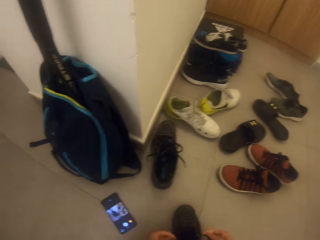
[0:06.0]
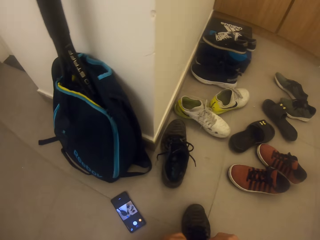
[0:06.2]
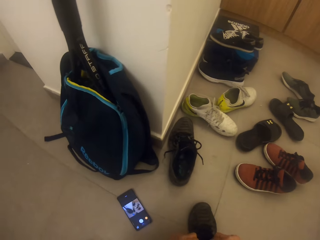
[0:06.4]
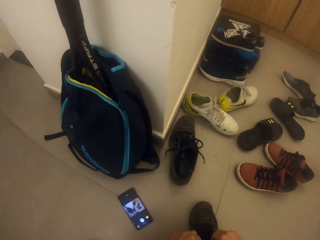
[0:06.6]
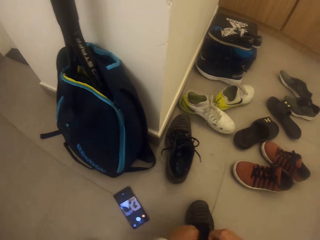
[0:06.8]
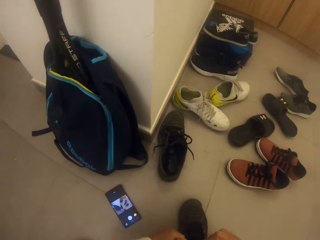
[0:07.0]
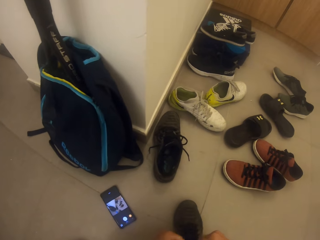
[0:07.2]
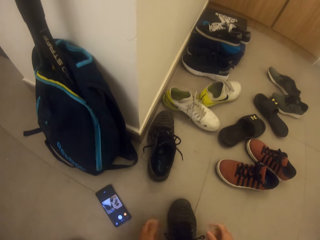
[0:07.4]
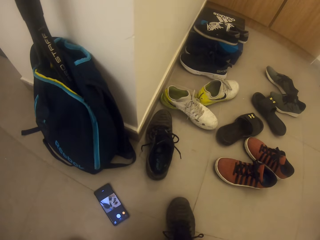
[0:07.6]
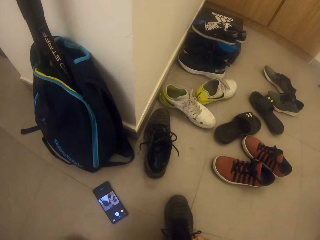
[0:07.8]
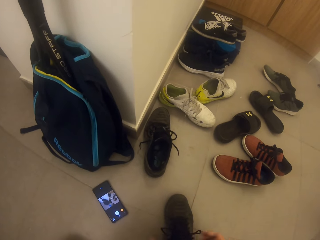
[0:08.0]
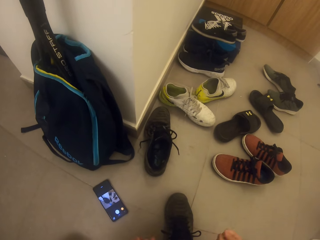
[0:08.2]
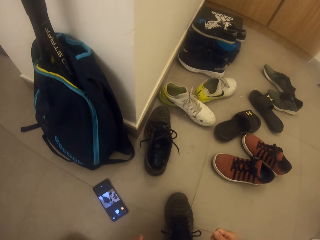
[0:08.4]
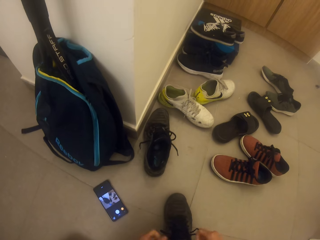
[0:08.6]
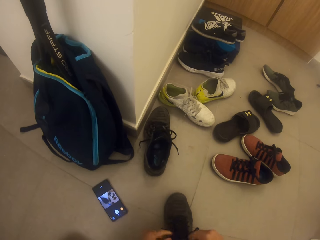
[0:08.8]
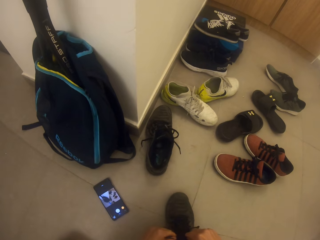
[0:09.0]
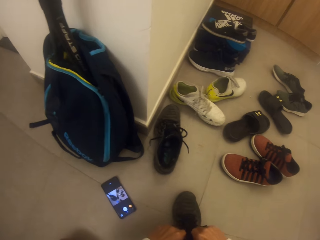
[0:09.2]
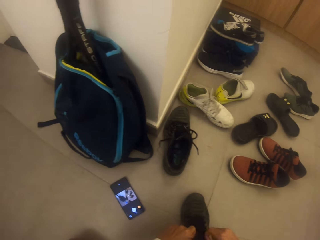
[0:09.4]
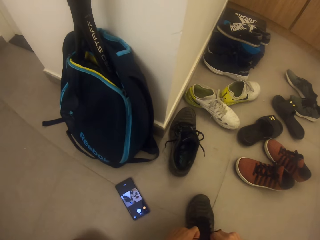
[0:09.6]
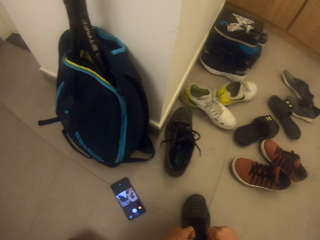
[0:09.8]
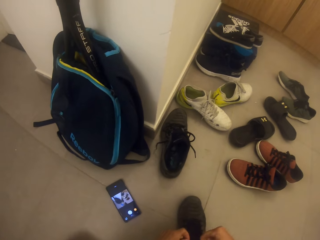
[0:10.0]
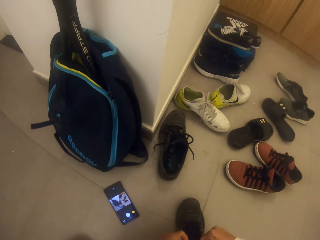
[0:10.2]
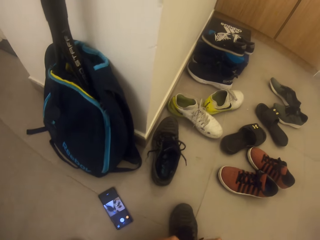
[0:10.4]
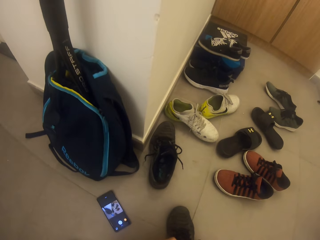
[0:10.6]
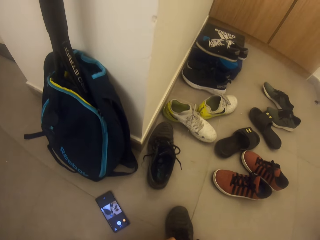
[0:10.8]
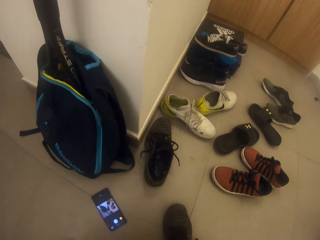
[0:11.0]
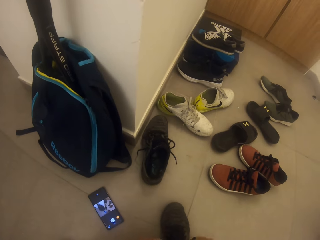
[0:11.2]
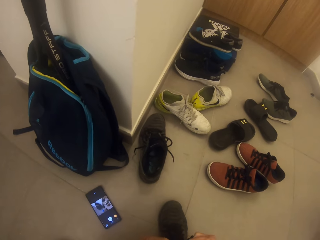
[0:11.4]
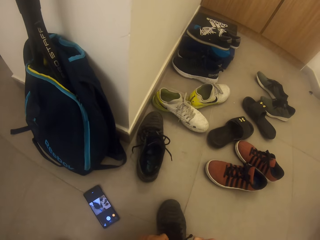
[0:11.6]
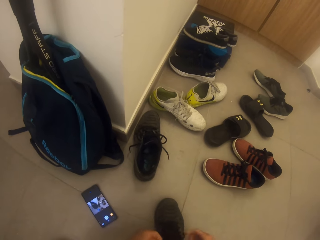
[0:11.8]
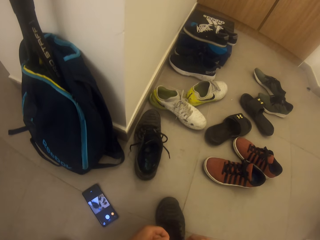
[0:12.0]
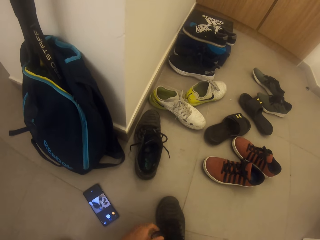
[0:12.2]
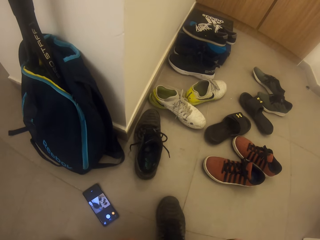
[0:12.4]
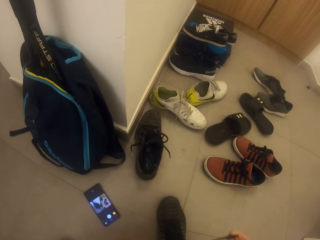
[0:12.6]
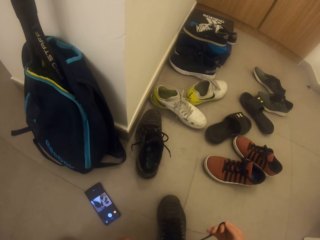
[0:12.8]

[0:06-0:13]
The camera wearer puts on the shoe. They tie the shoe laces.

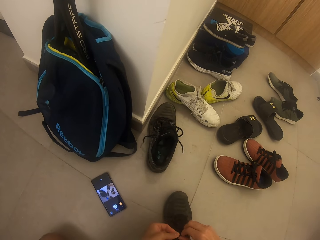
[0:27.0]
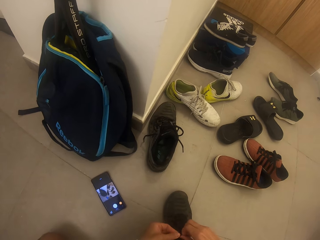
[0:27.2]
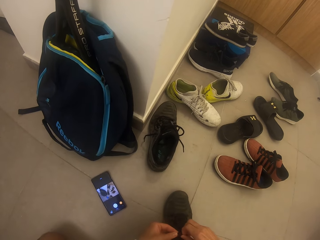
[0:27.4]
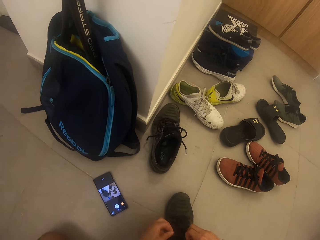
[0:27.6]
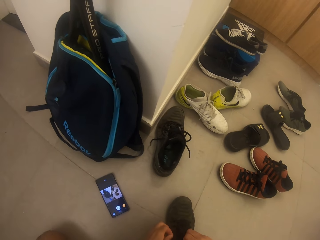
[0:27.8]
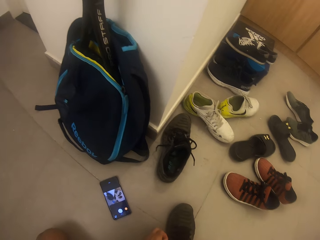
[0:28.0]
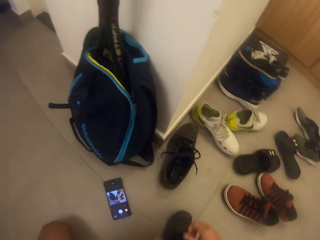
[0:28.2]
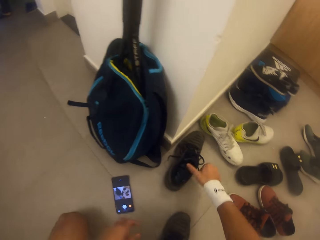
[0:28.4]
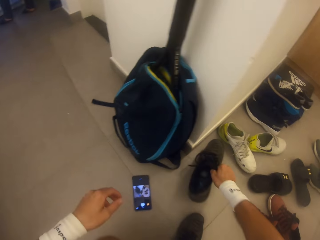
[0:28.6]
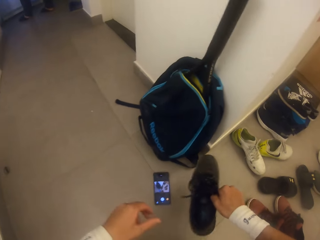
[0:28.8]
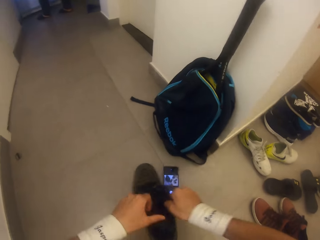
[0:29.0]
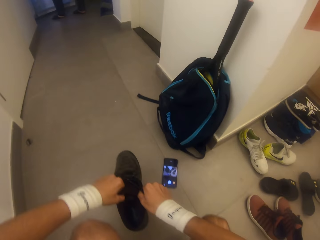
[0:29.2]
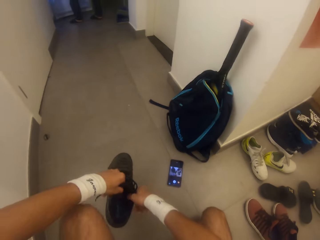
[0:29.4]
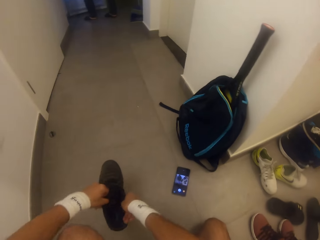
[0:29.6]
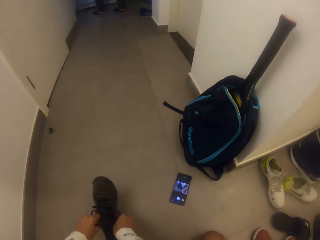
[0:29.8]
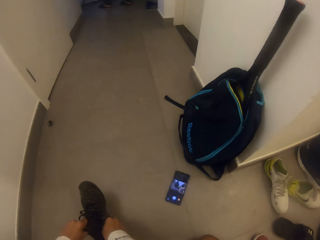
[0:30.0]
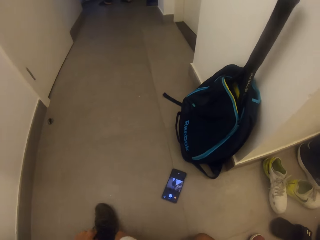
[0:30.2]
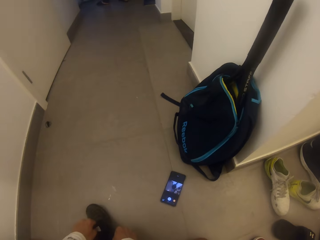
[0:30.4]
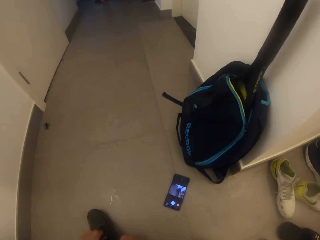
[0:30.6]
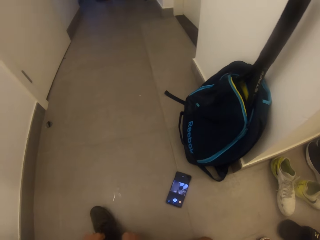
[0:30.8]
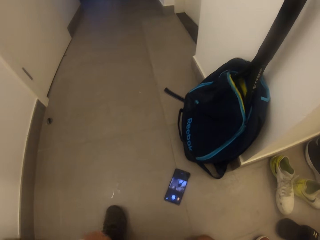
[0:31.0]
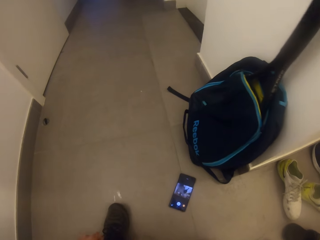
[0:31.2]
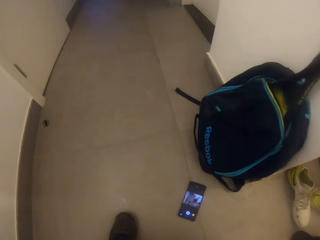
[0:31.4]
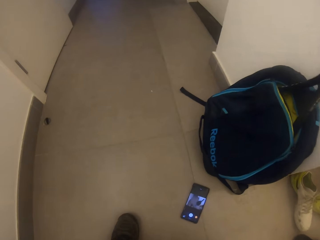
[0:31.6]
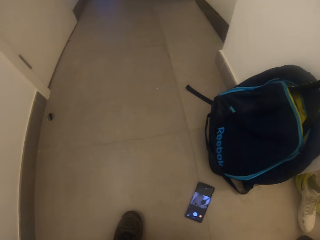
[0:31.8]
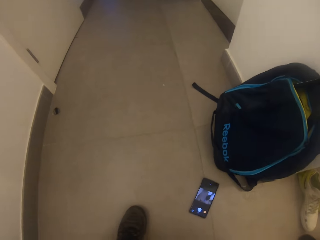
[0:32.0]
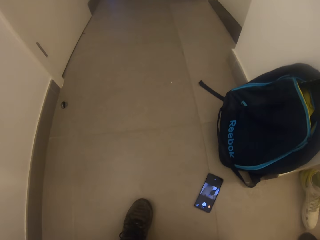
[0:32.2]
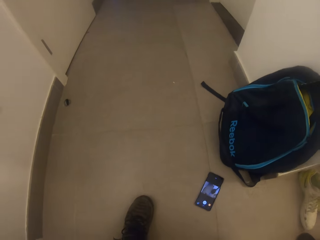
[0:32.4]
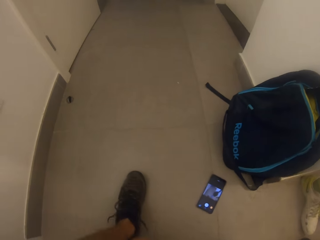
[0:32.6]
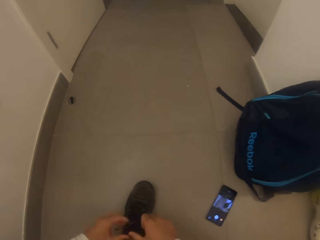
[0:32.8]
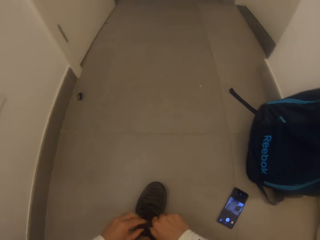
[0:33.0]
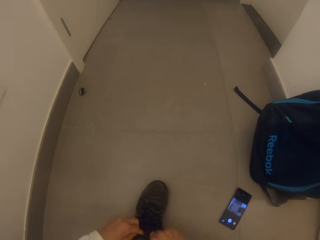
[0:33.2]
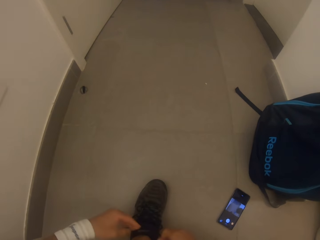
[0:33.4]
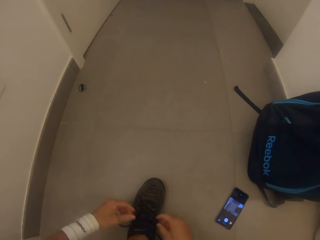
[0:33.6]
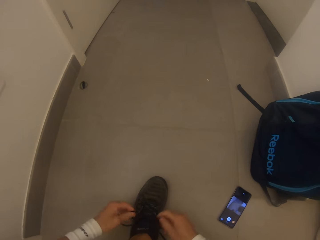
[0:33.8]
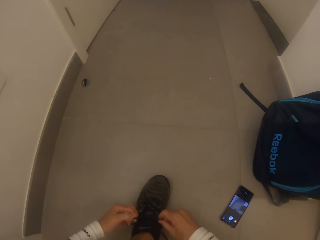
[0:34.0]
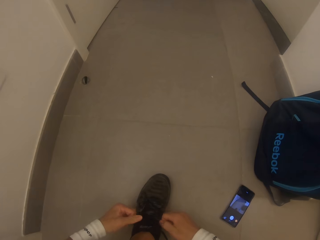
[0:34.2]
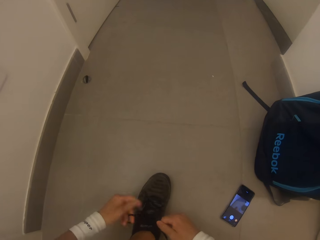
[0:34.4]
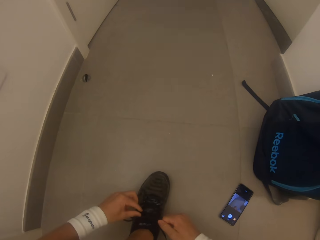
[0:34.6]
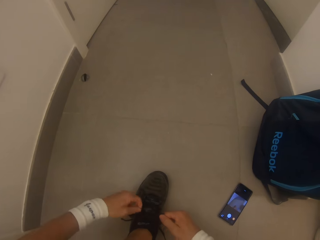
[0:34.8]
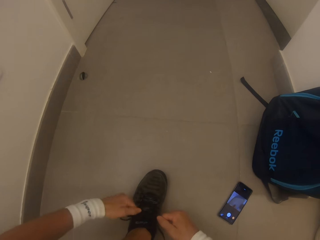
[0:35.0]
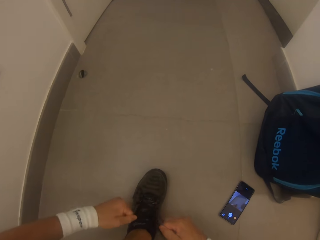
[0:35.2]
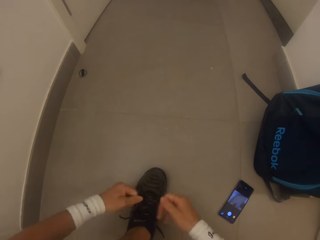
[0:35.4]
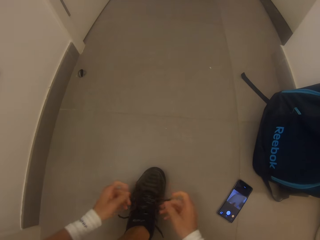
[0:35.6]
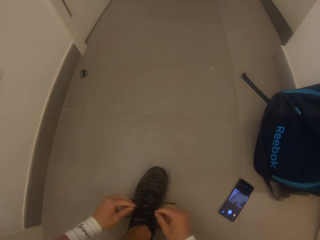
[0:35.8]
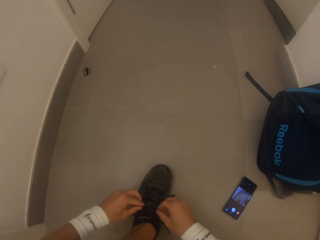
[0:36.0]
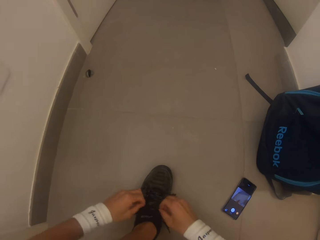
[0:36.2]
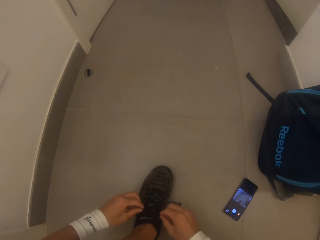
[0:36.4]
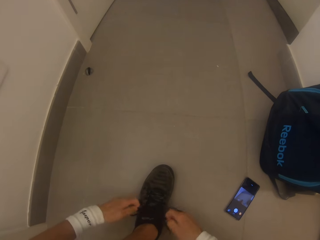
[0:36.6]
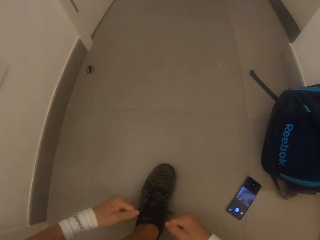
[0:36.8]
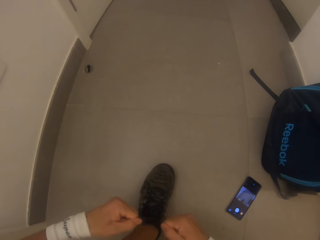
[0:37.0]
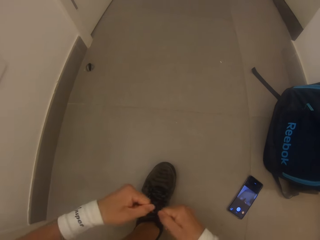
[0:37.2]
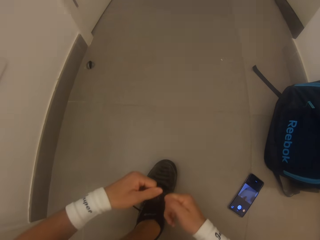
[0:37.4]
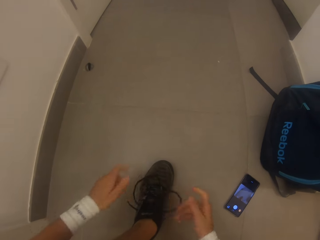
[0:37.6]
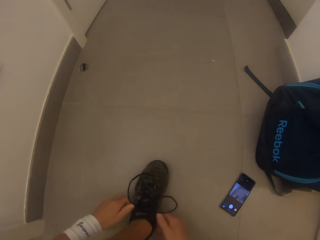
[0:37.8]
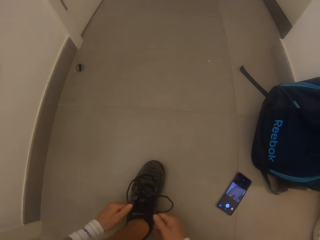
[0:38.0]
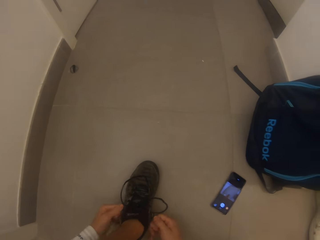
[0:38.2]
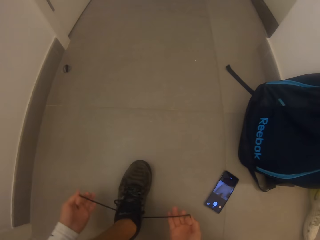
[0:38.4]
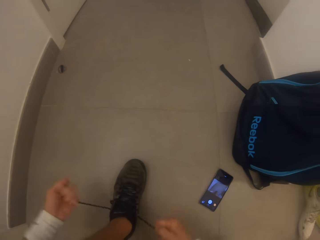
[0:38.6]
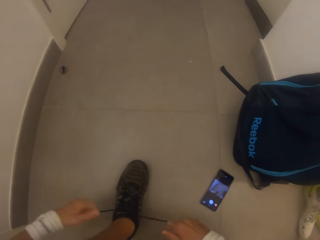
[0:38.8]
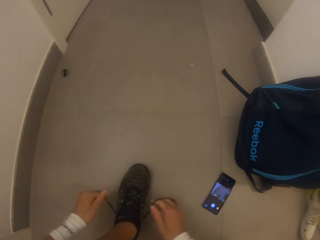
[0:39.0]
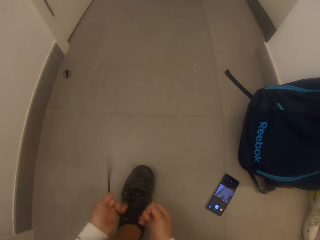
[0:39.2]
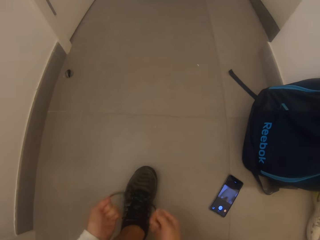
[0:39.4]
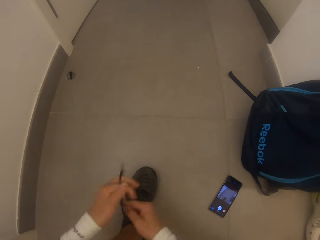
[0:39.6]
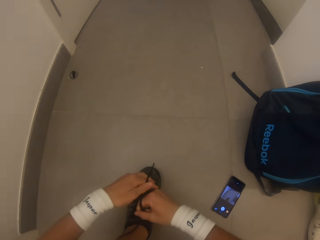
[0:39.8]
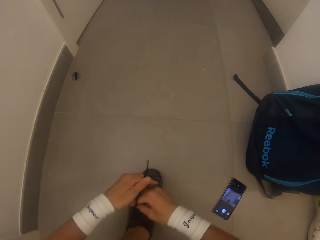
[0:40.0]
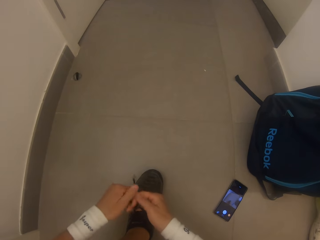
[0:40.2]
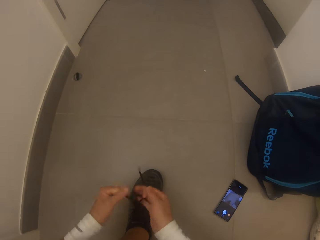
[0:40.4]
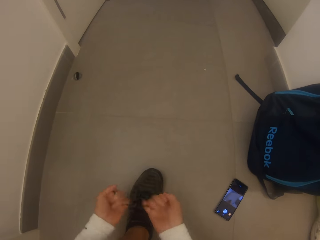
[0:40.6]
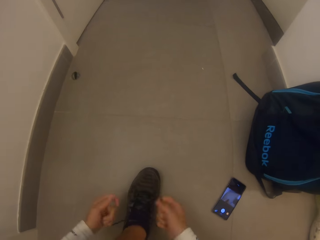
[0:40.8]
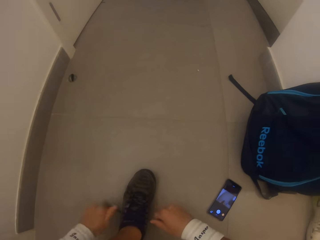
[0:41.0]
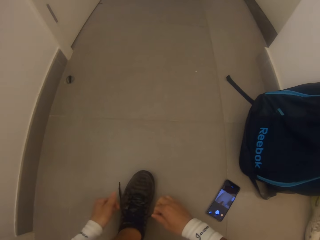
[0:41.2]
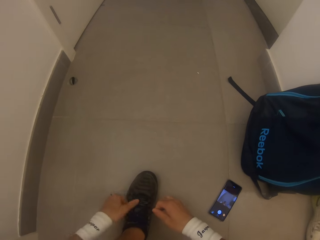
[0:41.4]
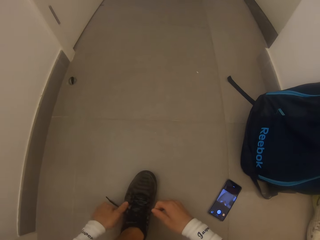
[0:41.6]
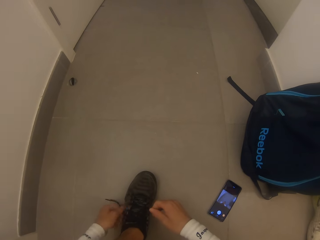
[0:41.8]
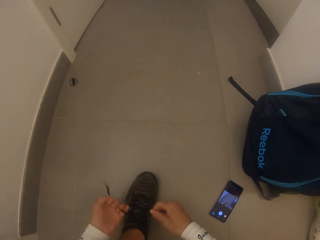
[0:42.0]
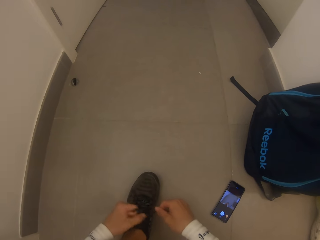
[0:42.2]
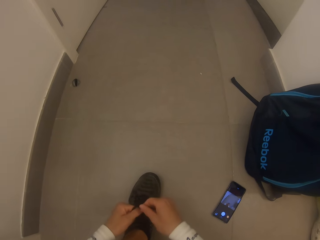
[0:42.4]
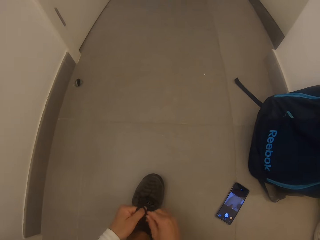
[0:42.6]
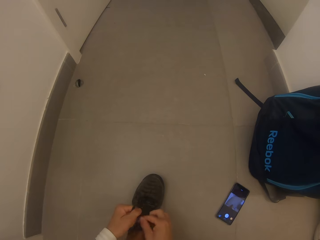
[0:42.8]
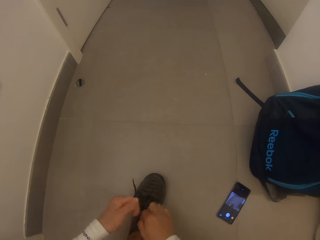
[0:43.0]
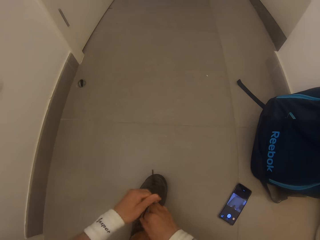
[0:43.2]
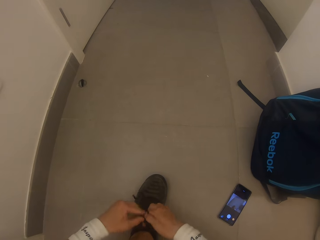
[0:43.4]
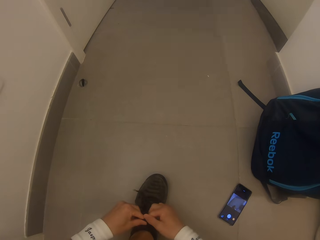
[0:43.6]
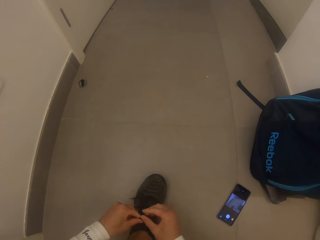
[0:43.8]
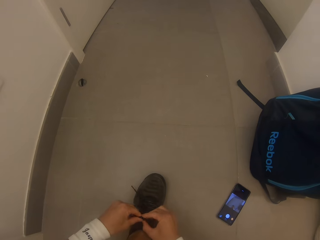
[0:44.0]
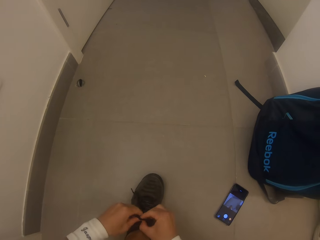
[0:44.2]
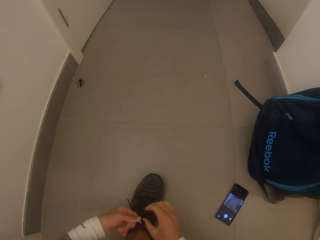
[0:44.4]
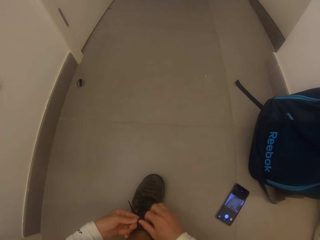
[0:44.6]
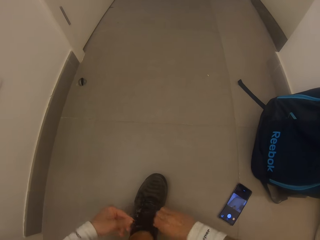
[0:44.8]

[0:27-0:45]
The camera wearer picks up the shoe from the floor. They put on the shoe. They tie the shoe laces.
